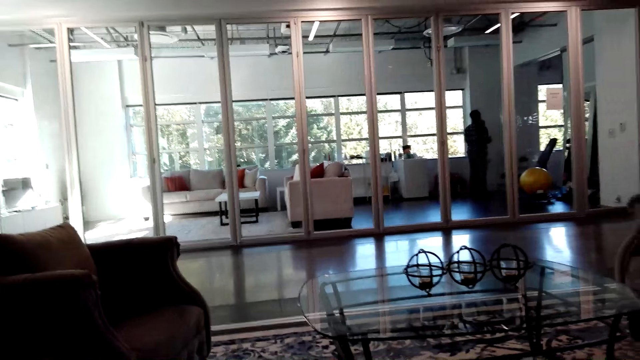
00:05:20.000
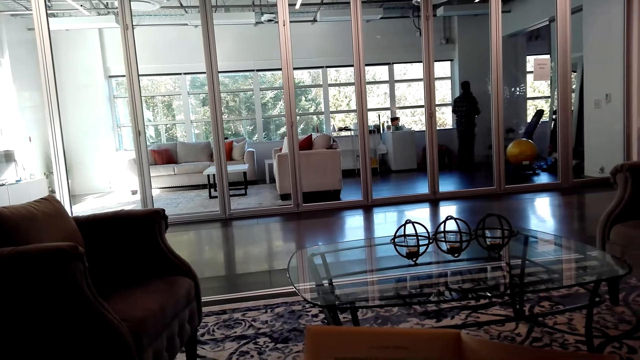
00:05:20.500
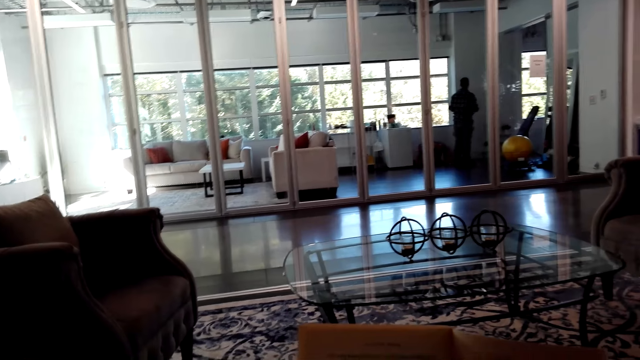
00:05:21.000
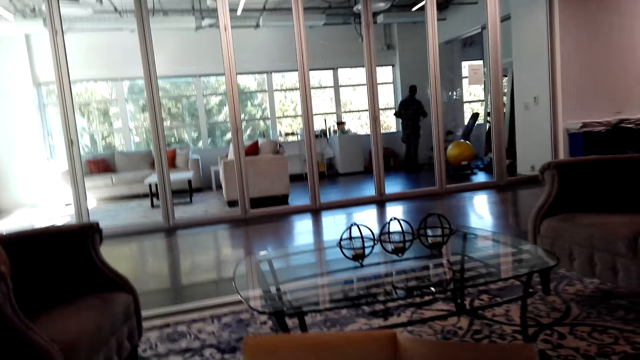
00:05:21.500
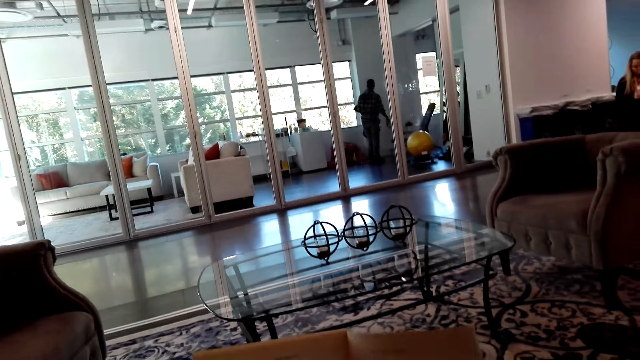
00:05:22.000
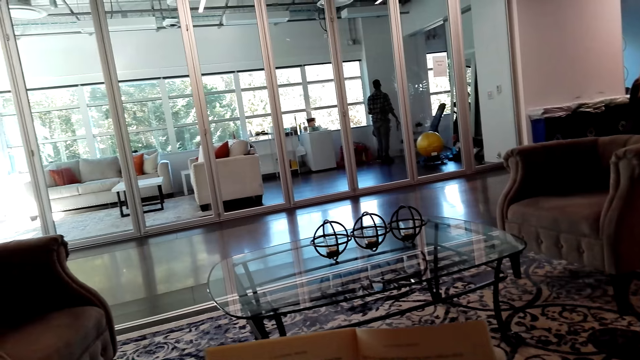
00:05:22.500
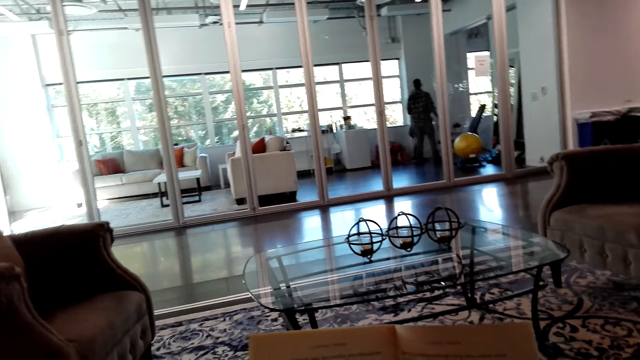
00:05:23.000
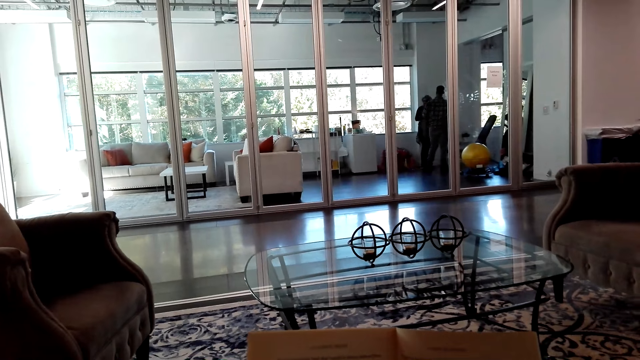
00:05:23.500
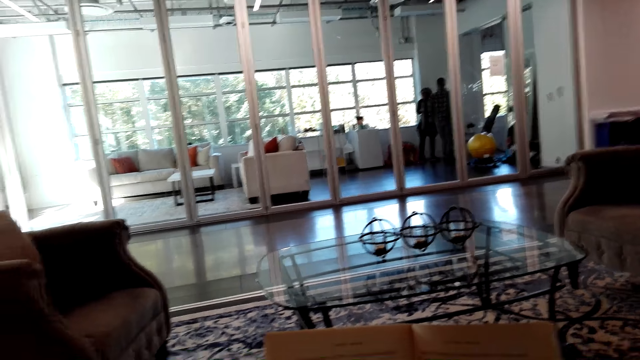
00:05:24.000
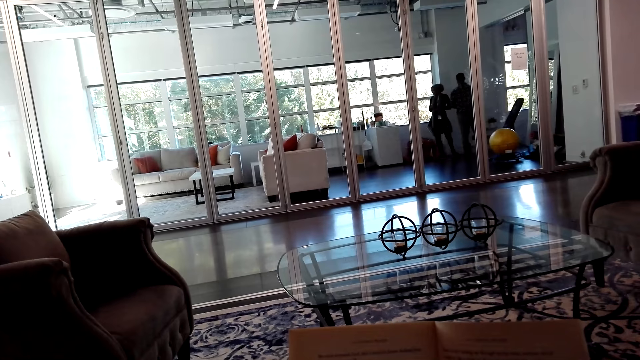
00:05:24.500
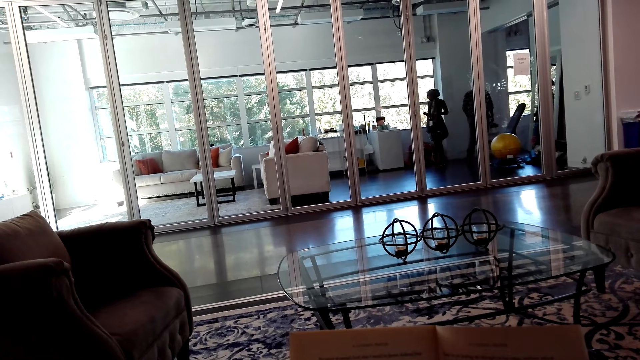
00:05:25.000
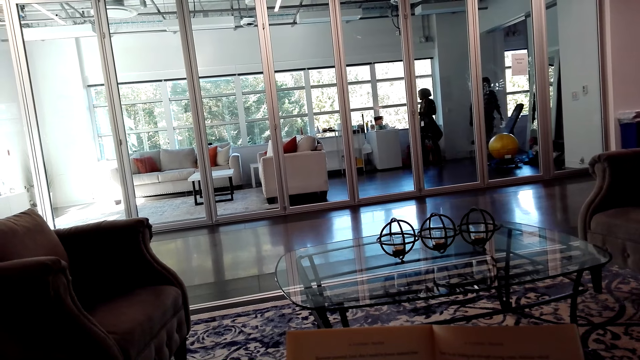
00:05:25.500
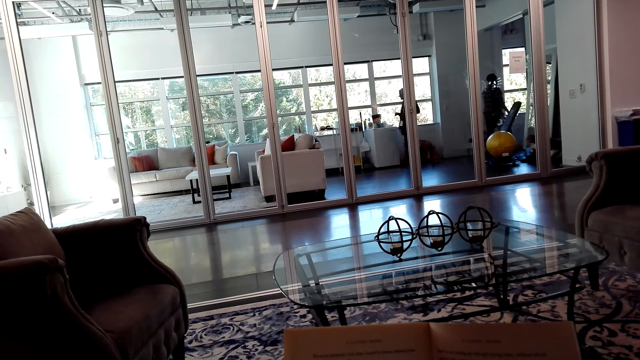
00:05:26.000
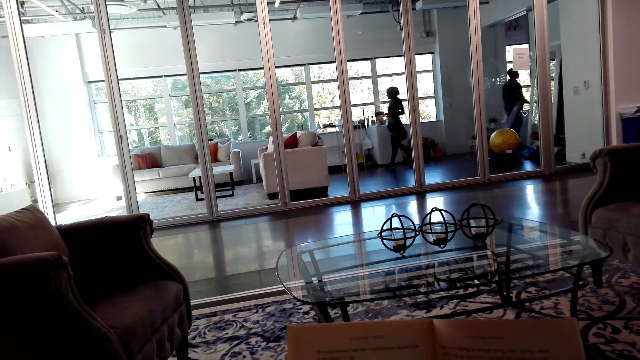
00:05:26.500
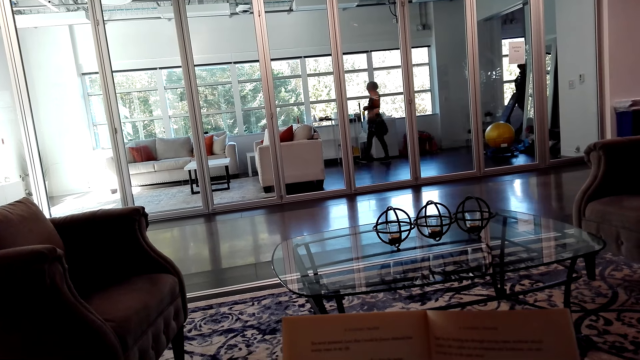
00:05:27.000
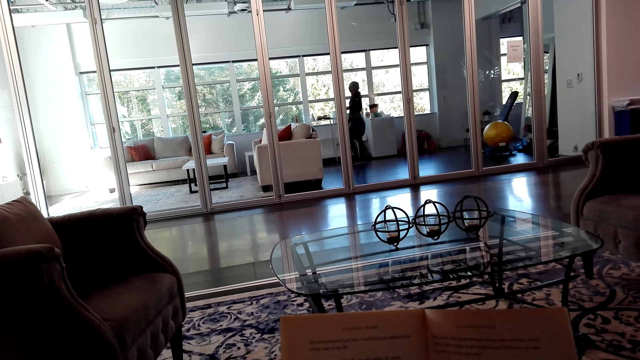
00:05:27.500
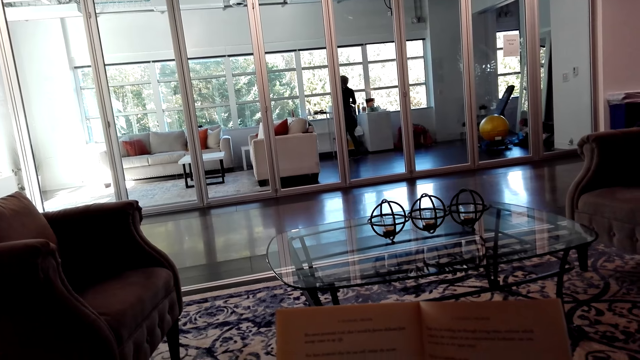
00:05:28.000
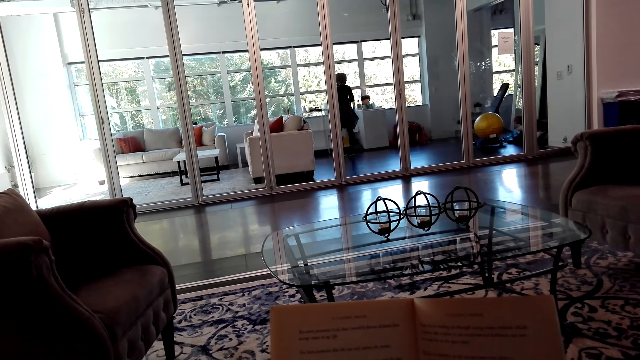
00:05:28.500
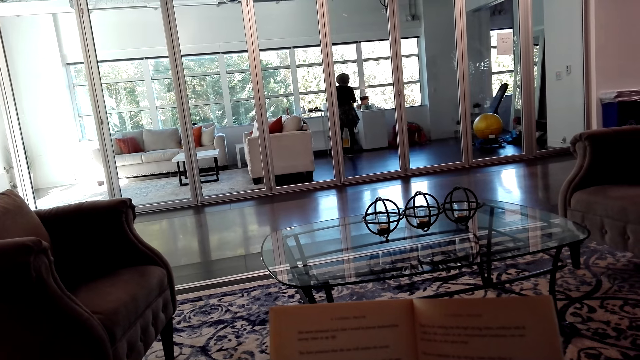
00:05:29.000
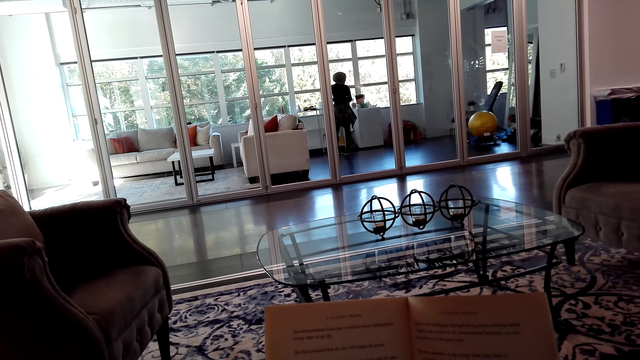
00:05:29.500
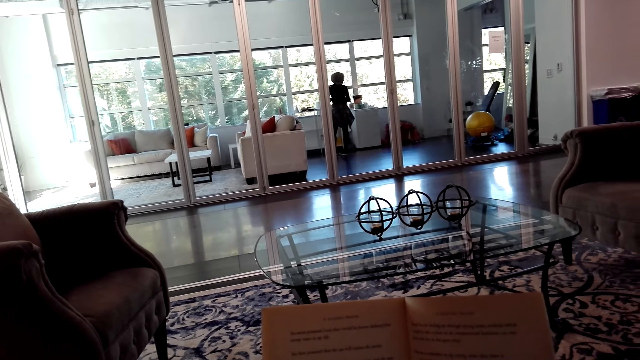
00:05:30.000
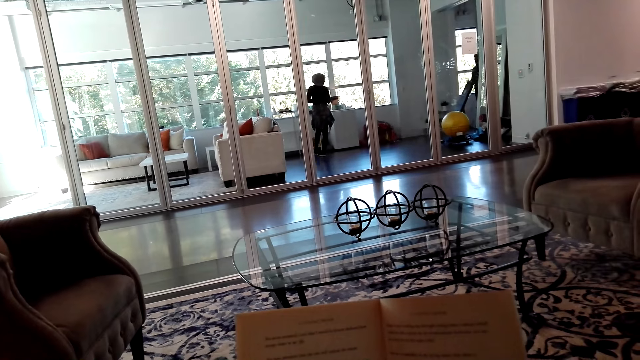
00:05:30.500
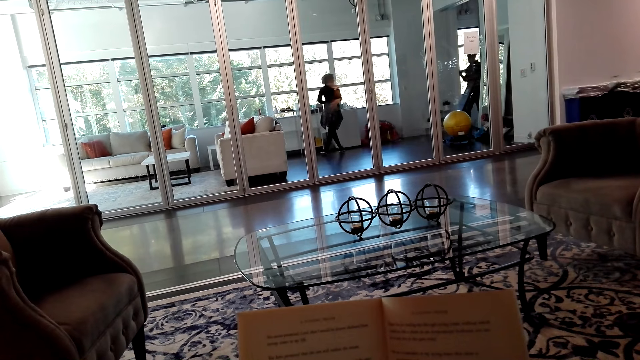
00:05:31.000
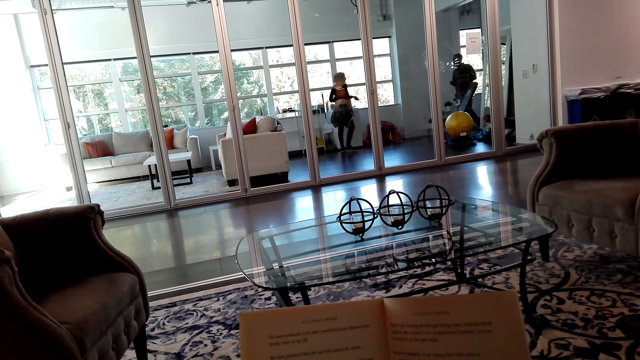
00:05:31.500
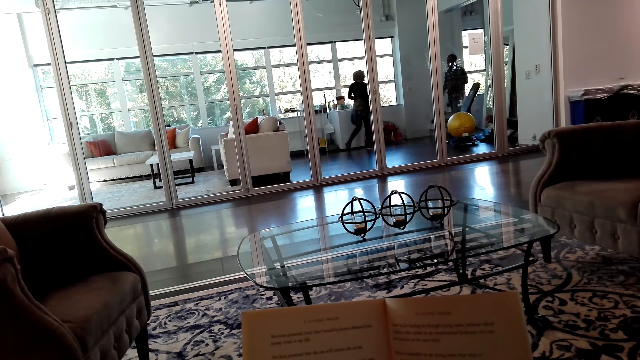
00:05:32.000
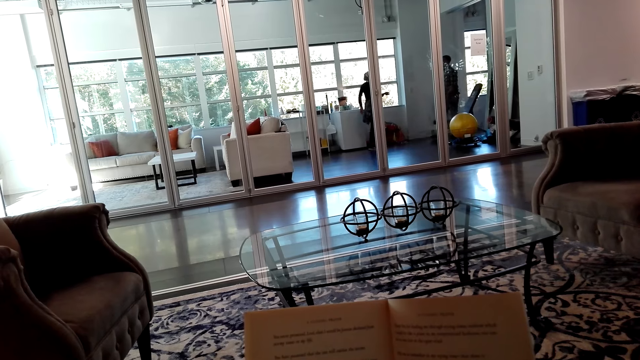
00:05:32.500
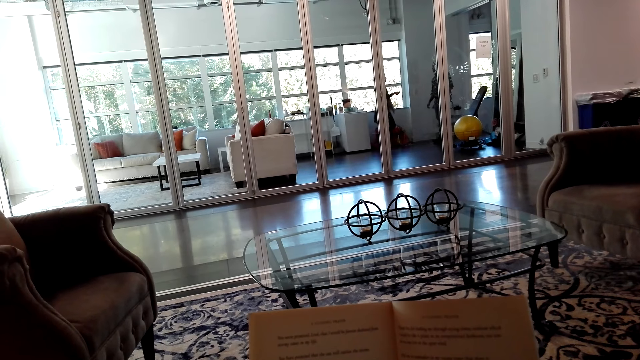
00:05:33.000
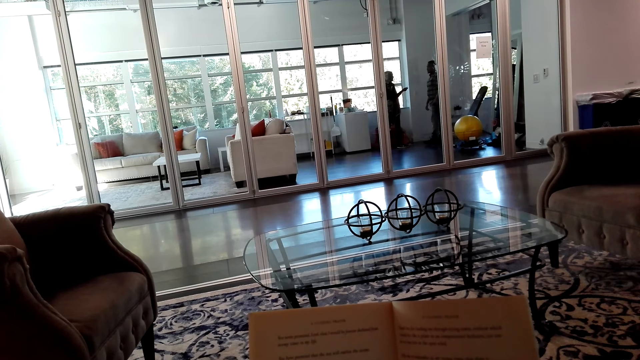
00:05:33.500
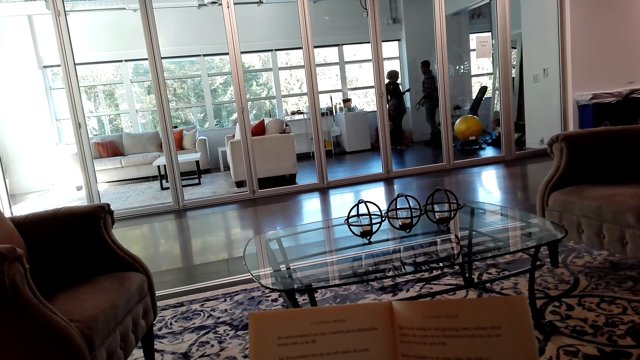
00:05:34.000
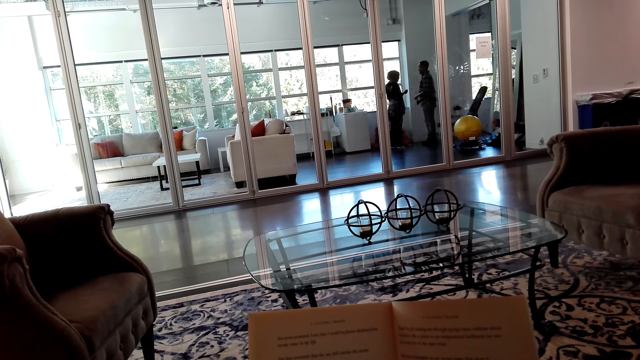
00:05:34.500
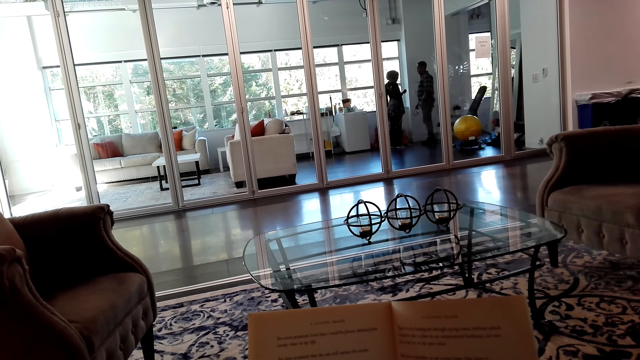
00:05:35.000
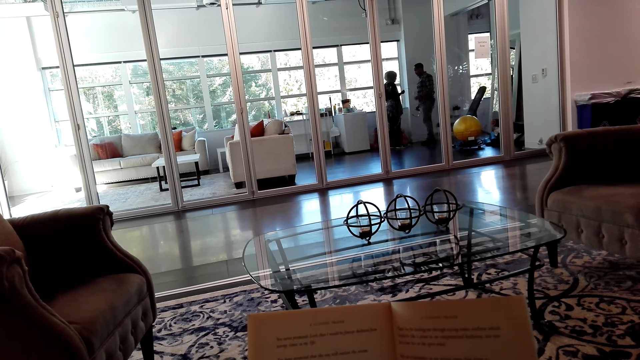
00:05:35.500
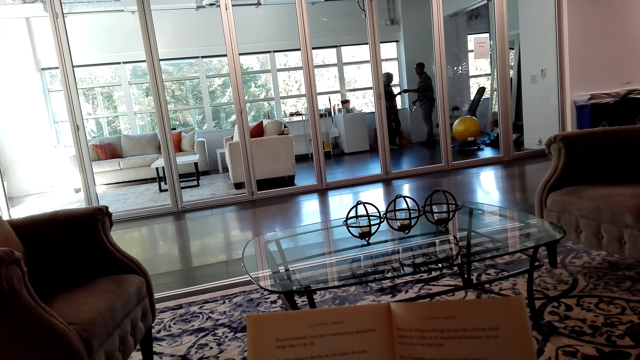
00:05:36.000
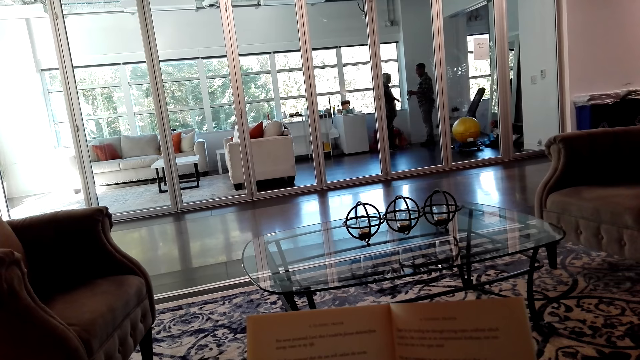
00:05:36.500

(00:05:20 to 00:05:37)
The camera wearer continues to read the book.

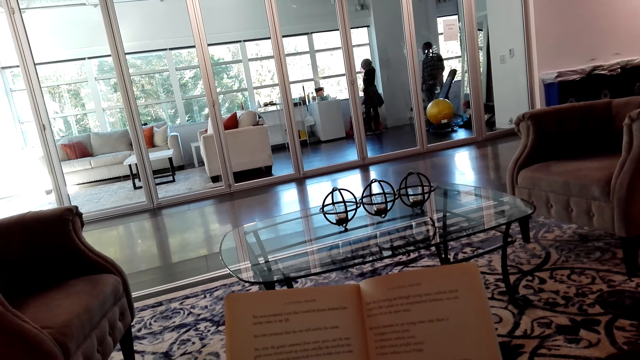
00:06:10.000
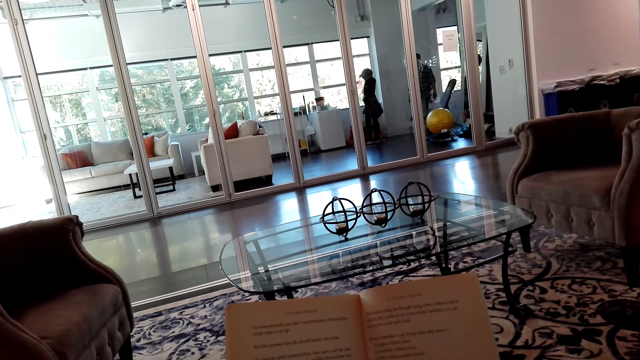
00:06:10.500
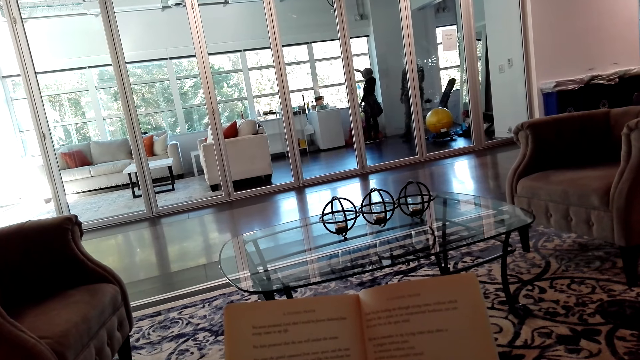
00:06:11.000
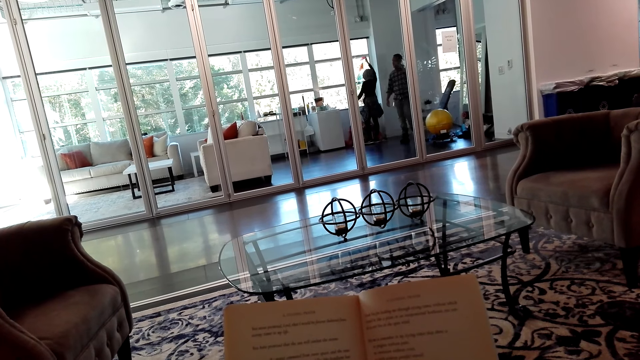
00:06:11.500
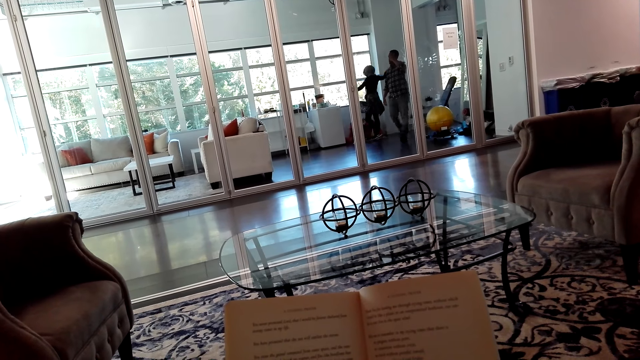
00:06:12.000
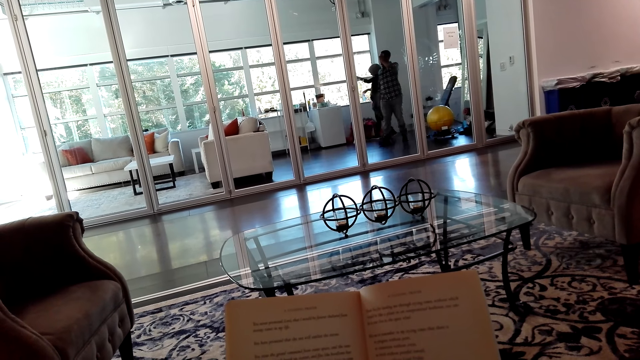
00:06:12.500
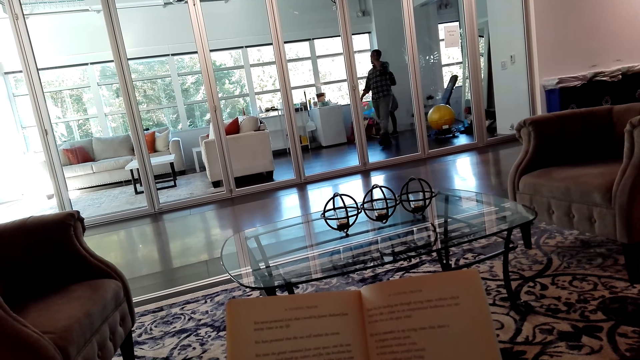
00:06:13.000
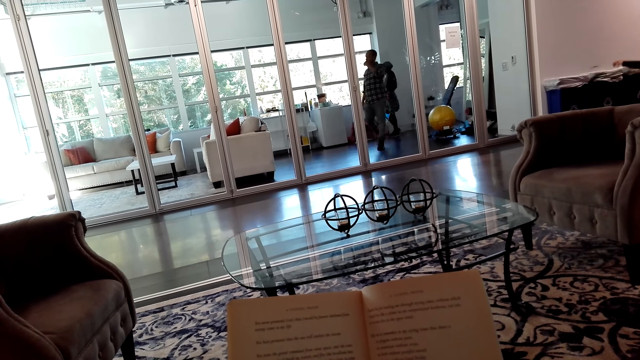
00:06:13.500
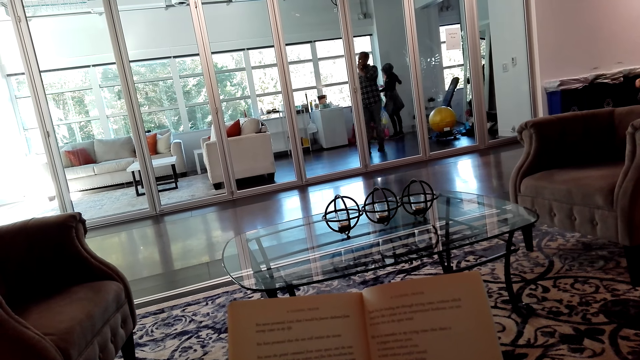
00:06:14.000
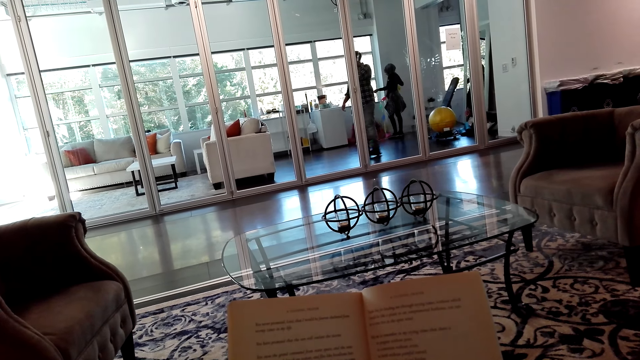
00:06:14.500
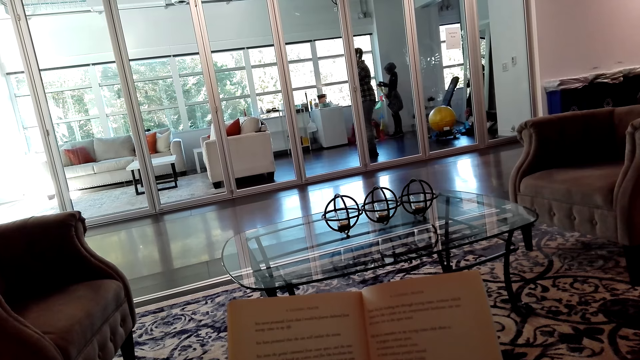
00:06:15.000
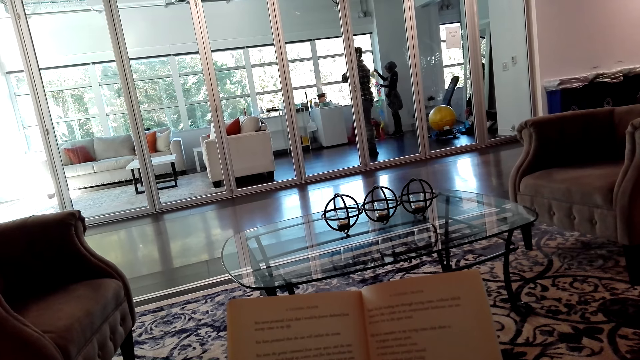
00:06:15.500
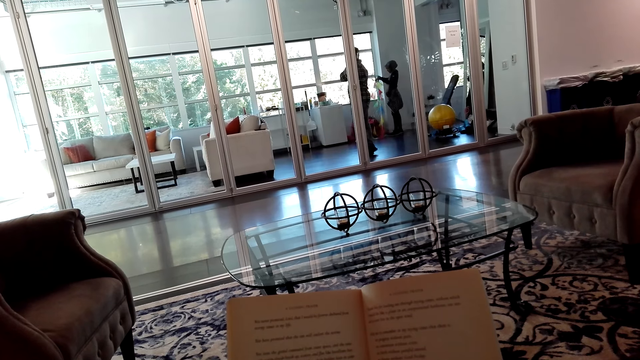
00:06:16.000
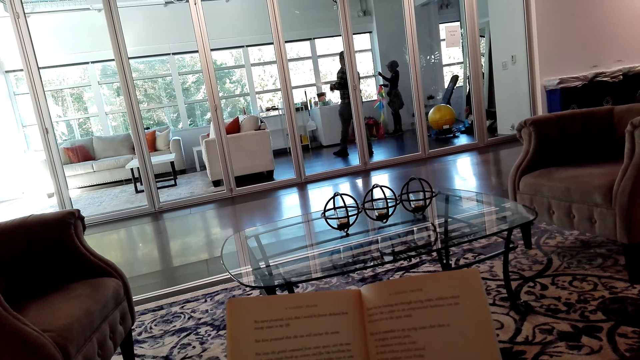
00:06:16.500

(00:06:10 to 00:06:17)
A person holds banner garlands on the hands.
